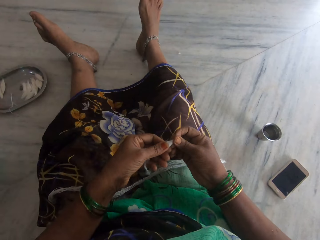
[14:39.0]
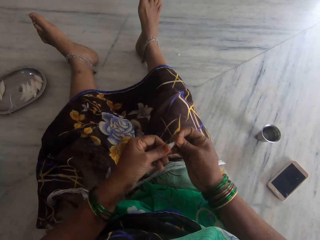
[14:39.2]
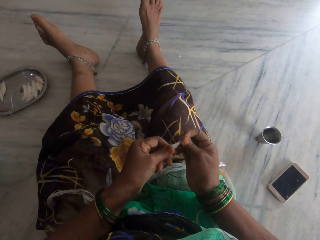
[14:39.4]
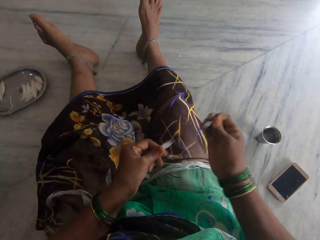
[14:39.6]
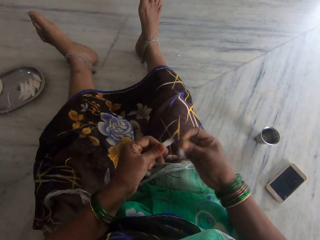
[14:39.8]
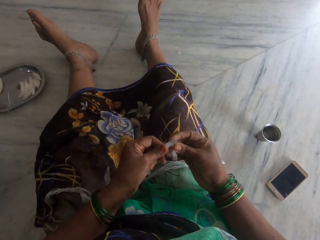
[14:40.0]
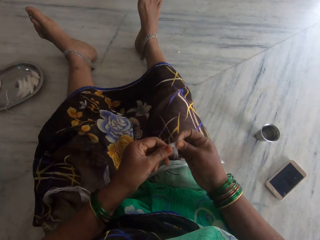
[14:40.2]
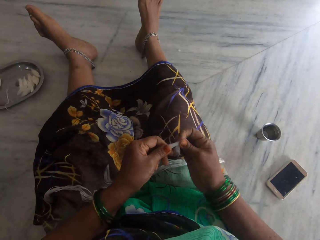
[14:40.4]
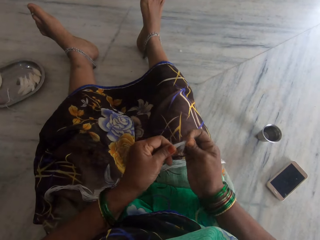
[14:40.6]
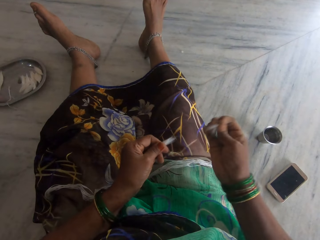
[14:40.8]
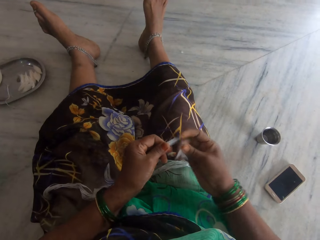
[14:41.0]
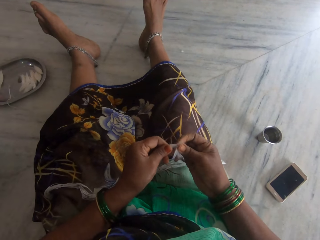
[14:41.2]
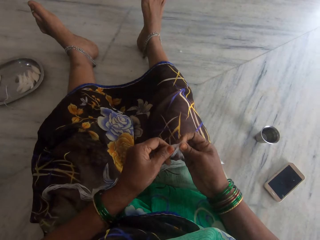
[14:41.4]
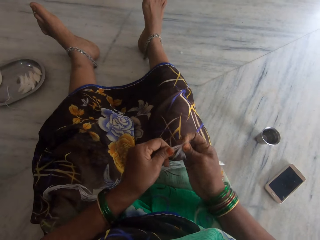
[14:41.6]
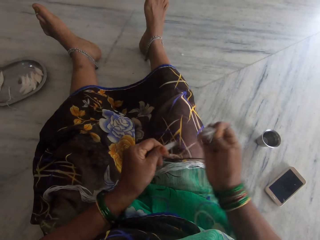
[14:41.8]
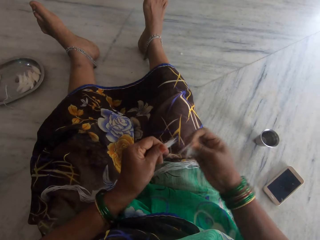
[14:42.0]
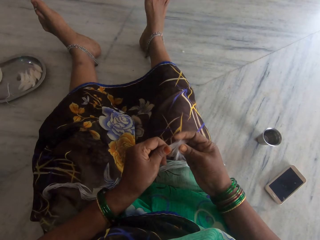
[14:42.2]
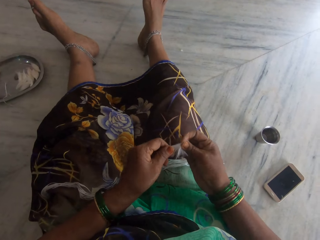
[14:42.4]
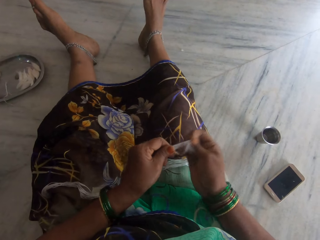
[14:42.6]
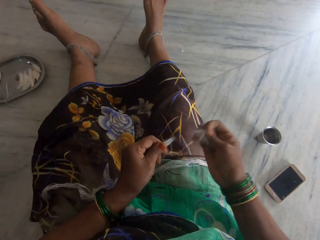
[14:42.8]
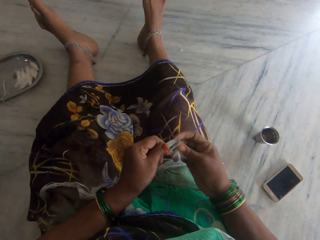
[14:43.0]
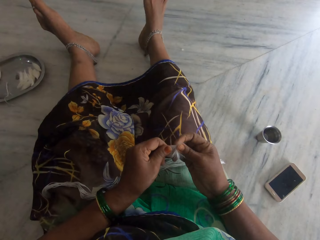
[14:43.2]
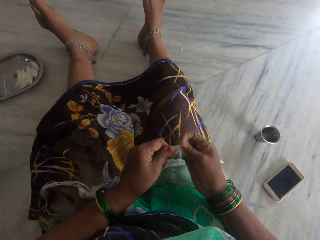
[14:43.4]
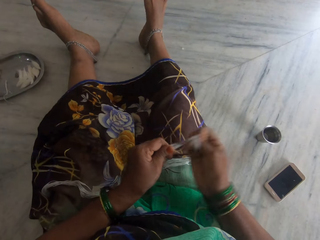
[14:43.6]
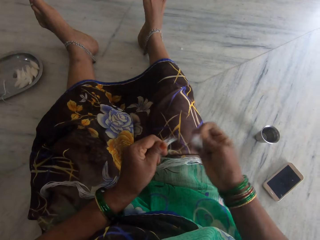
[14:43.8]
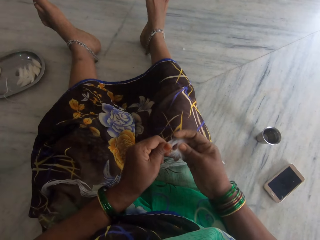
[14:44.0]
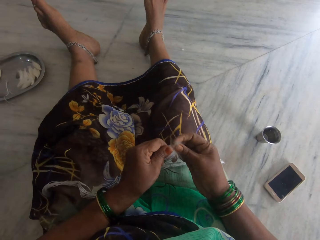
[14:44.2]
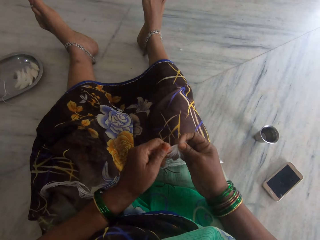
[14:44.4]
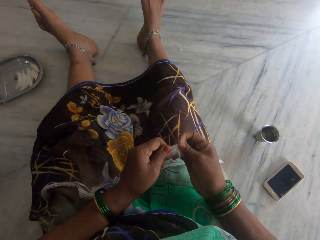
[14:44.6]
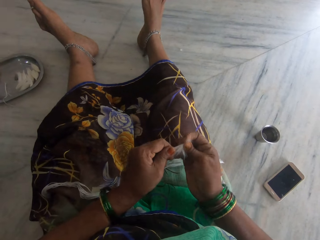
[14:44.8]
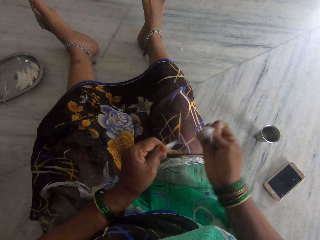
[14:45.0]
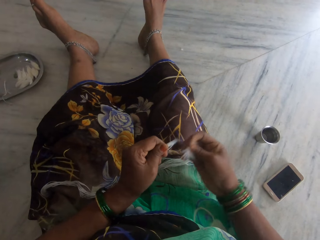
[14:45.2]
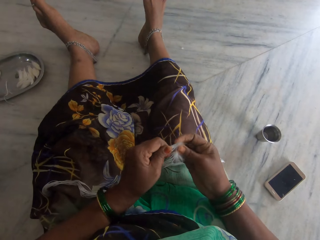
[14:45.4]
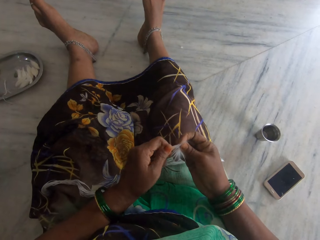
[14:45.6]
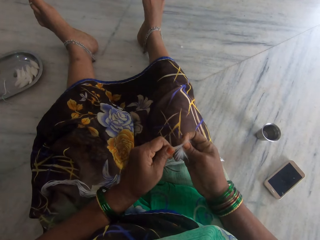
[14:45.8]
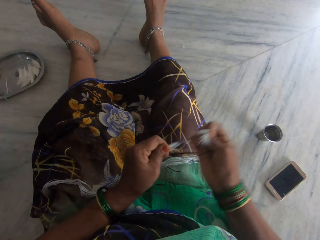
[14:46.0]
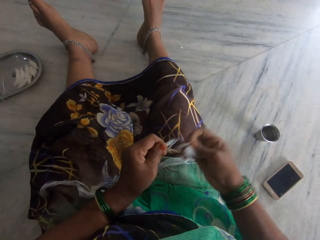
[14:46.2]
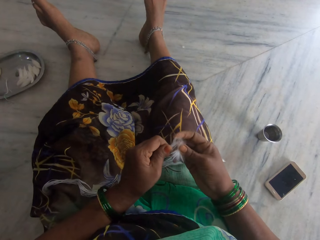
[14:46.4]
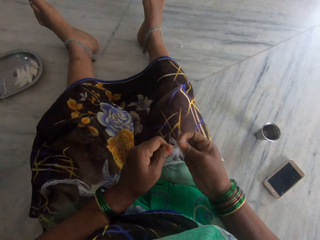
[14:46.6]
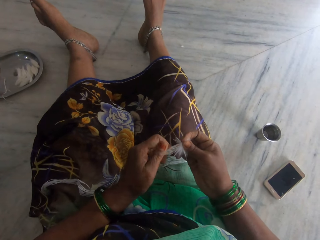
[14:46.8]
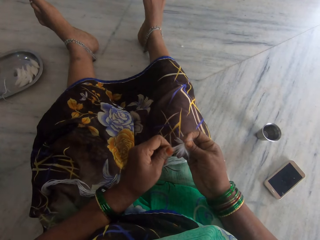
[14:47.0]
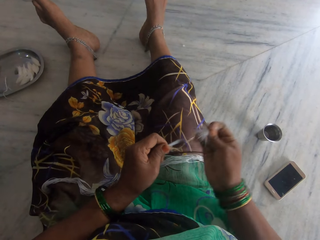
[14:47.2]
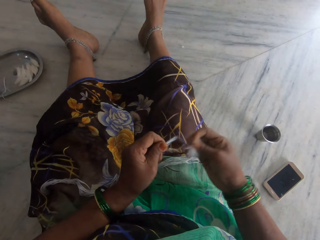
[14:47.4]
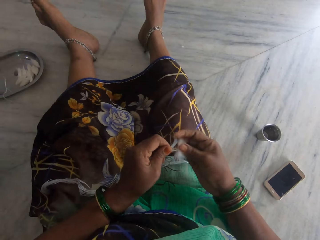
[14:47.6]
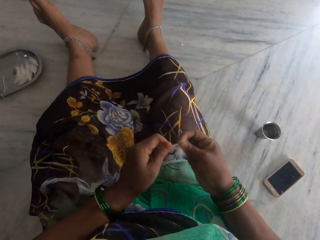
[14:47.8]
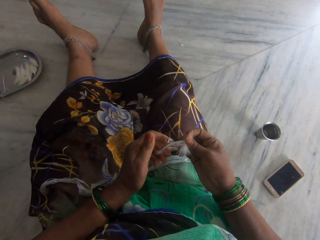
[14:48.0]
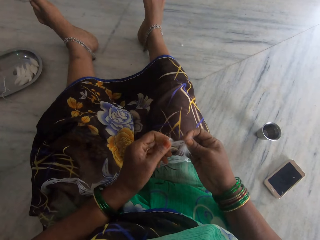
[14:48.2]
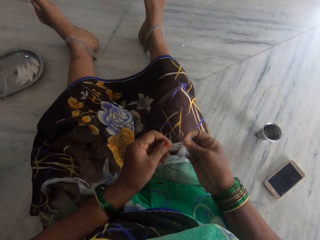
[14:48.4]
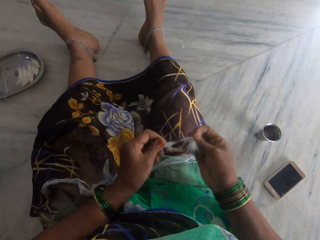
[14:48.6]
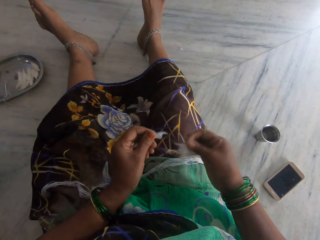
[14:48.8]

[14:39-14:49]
The camera wearer pulls the cotton. They tear the cotton threads.

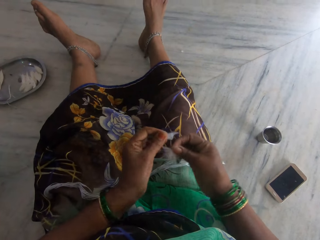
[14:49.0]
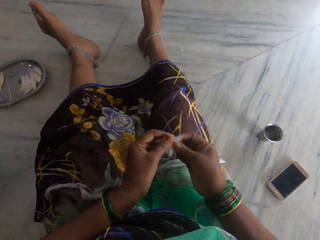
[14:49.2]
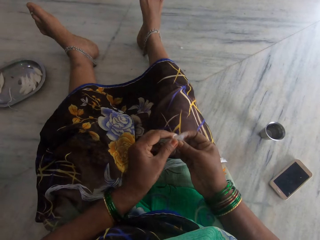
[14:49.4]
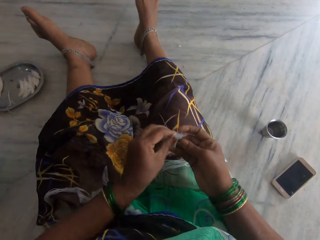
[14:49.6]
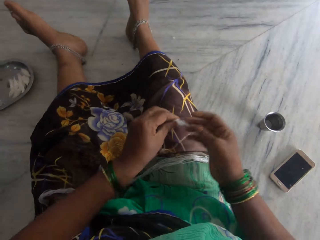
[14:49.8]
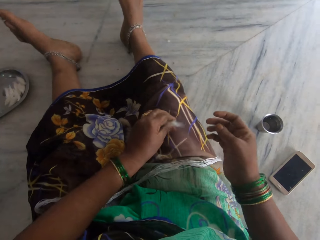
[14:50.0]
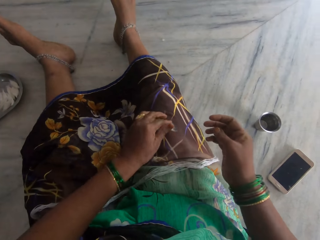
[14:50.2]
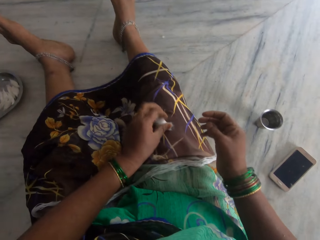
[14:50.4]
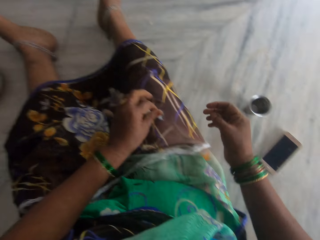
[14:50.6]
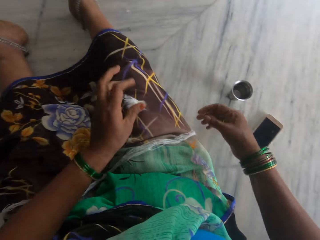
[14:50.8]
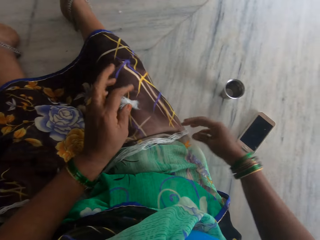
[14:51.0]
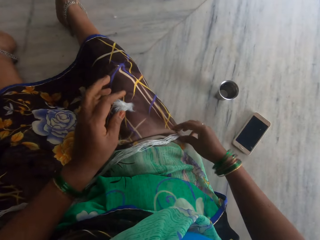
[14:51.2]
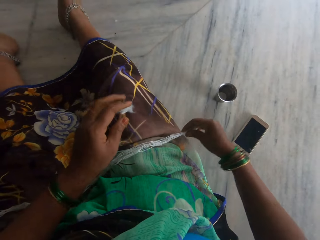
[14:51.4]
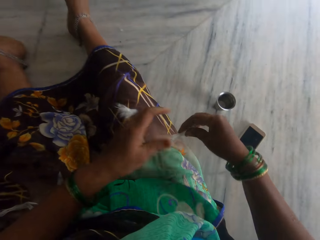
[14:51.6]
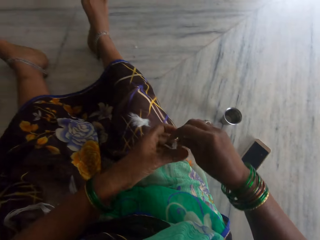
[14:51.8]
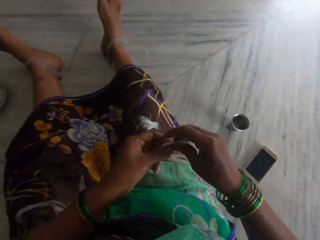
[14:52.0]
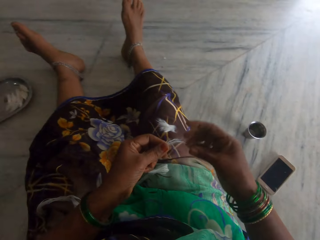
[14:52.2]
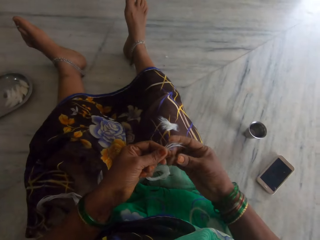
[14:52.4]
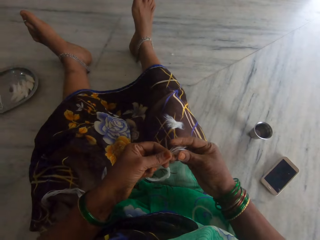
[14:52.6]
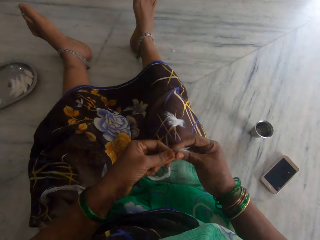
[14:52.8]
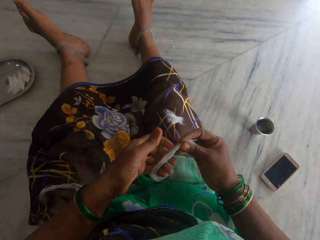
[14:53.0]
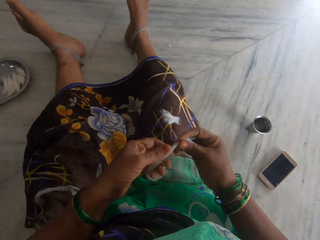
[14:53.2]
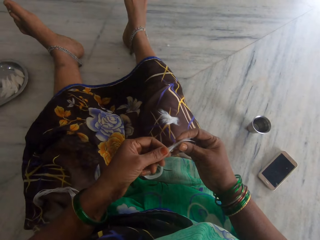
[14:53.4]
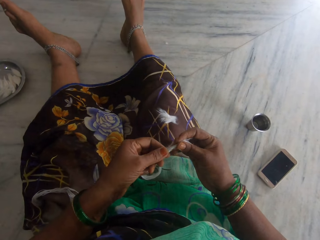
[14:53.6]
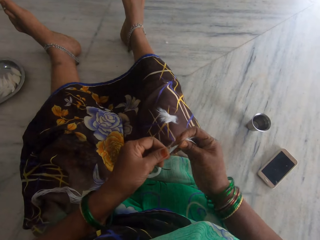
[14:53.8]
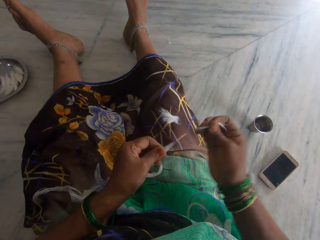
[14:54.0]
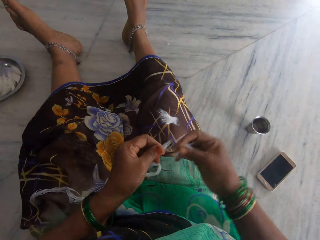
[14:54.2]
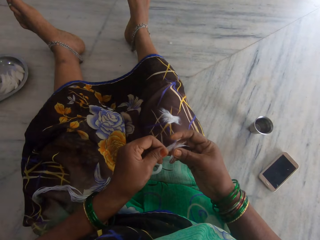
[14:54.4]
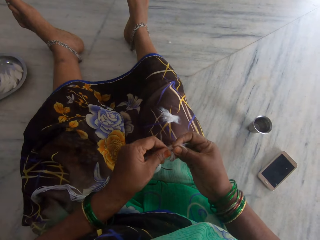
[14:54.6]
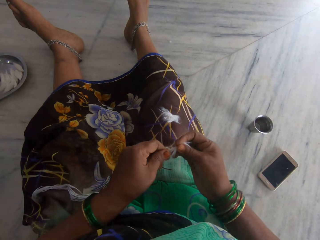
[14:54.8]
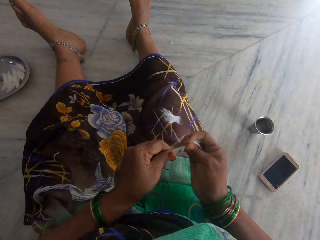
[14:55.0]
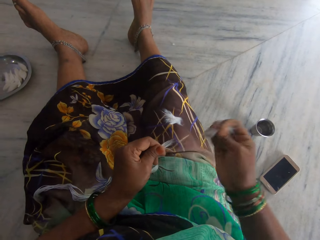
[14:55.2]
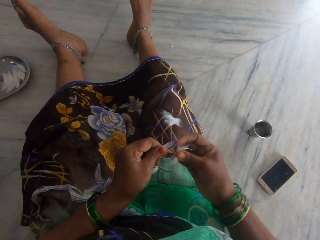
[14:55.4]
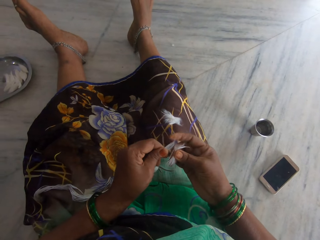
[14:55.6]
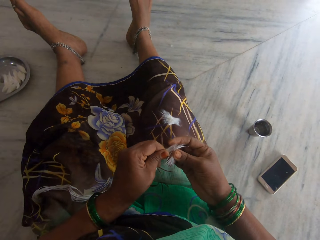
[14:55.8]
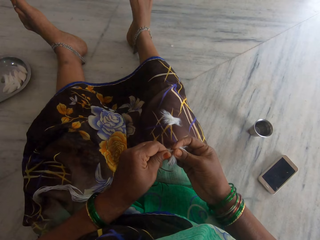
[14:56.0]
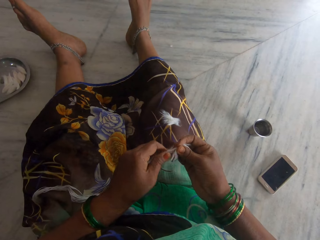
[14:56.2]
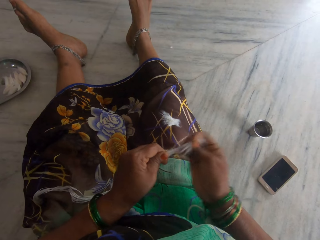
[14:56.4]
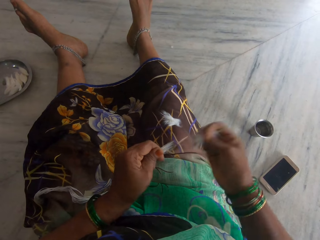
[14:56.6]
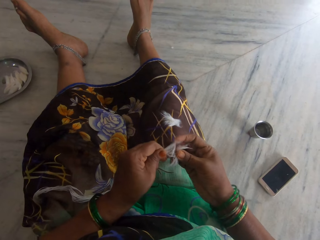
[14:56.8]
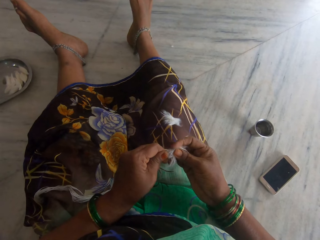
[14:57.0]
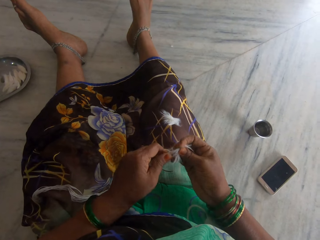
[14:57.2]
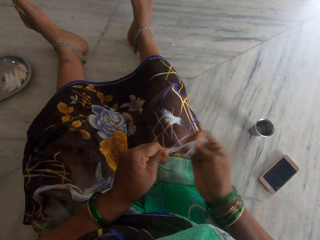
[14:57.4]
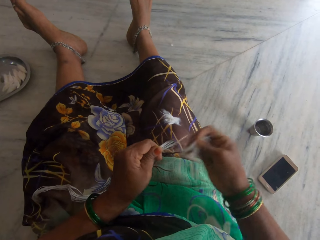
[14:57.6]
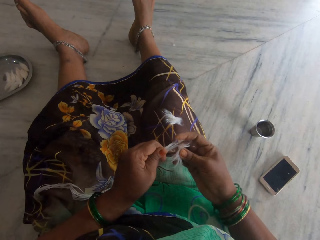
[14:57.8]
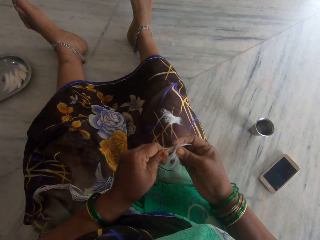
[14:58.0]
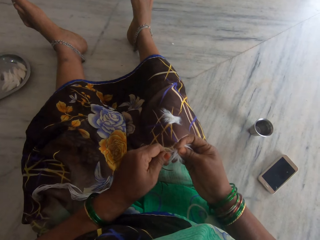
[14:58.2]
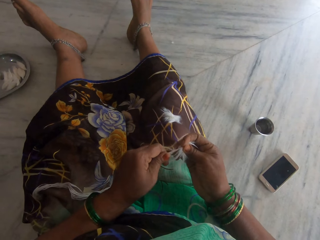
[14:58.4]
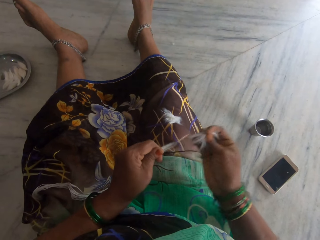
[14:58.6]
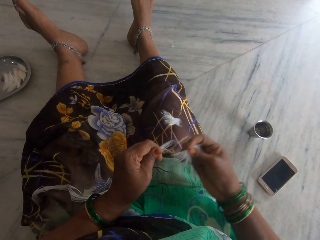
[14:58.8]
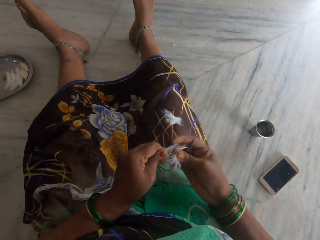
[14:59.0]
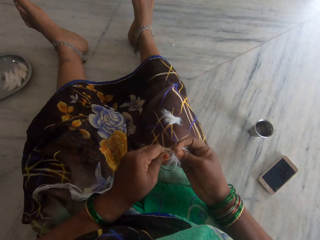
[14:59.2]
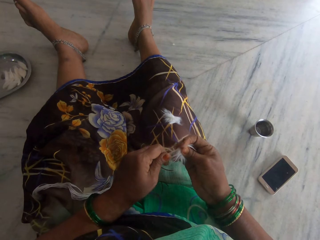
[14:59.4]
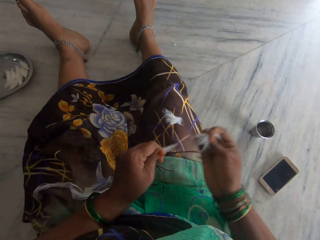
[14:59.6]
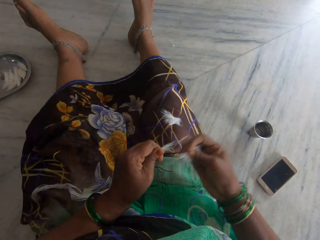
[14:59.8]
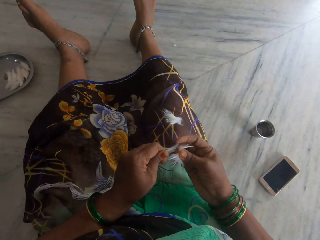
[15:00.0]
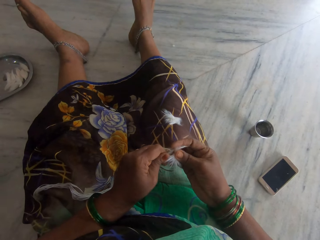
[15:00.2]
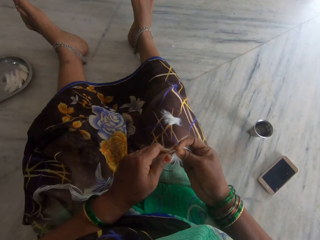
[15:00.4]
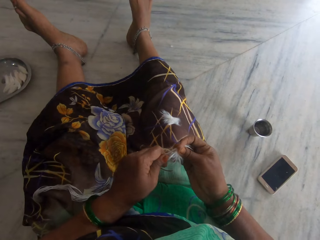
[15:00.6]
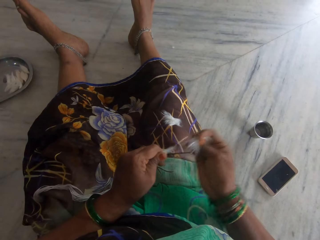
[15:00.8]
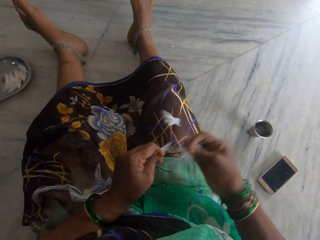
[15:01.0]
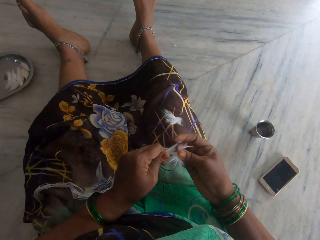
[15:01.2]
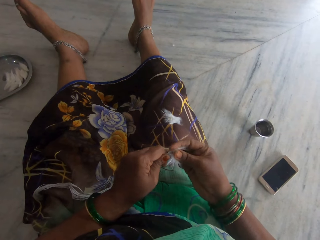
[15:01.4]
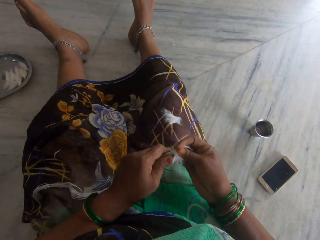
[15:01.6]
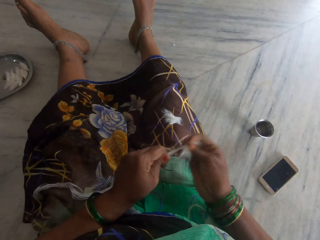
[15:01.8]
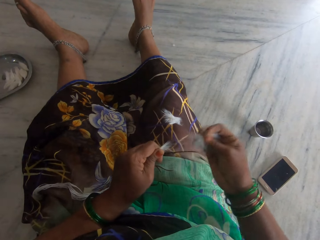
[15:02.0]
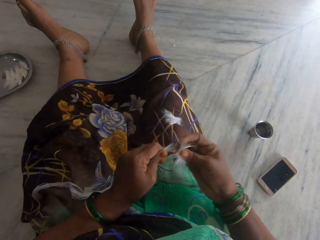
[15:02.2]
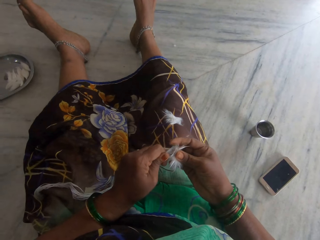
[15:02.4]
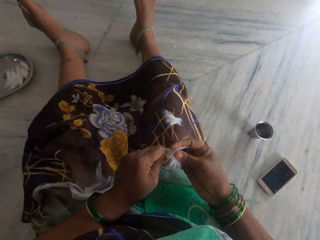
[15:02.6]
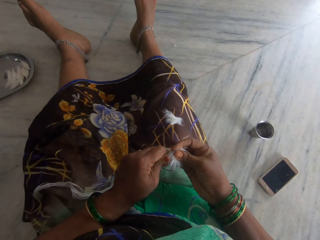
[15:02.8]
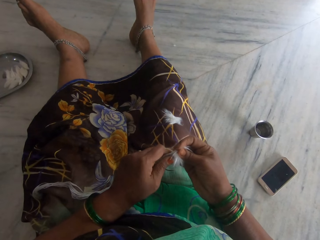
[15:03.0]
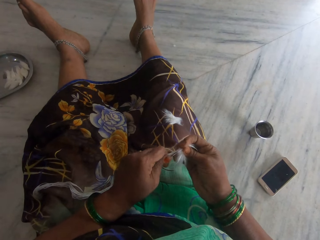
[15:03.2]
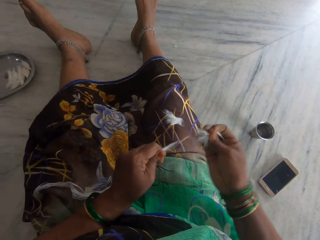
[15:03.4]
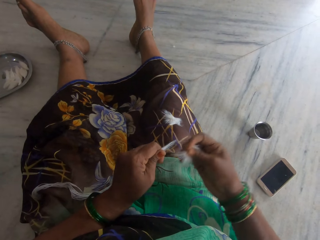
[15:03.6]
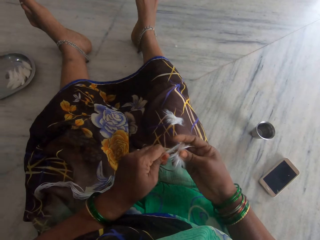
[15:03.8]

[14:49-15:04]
The camera wearer places the cotton on her lap. She takes the cotton thread from her lap. She stares at the cotton thread. She tears the cotton threads and pulls the cotton.
